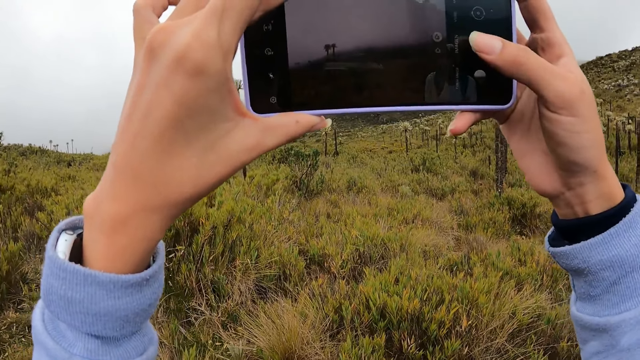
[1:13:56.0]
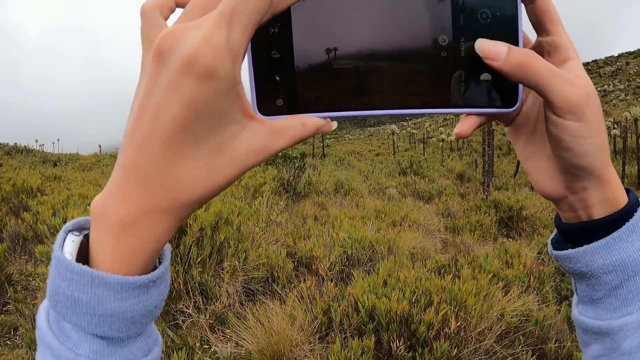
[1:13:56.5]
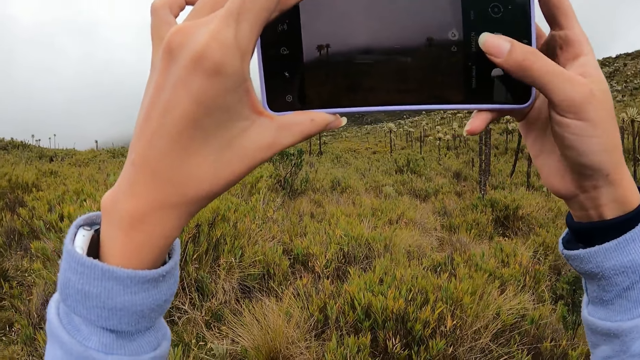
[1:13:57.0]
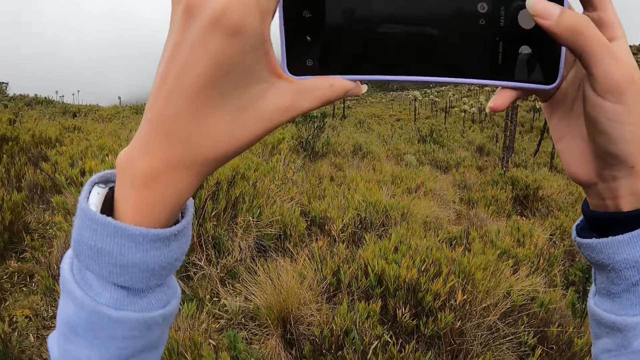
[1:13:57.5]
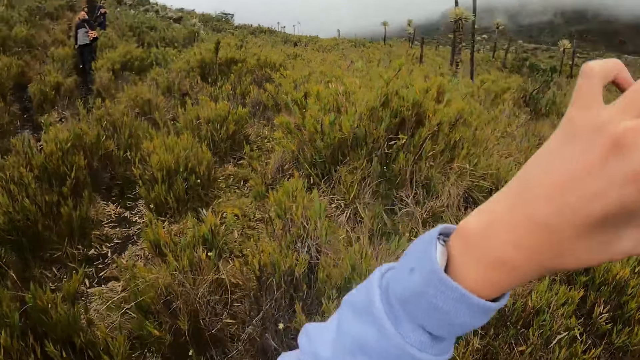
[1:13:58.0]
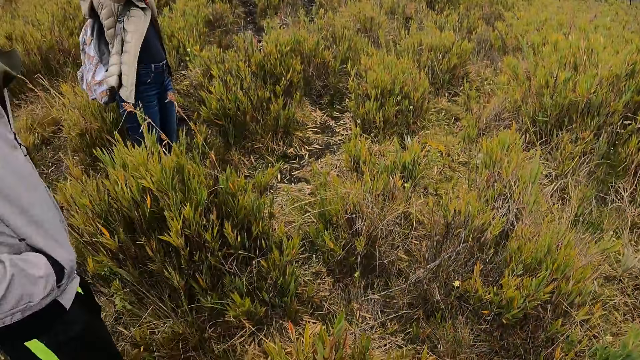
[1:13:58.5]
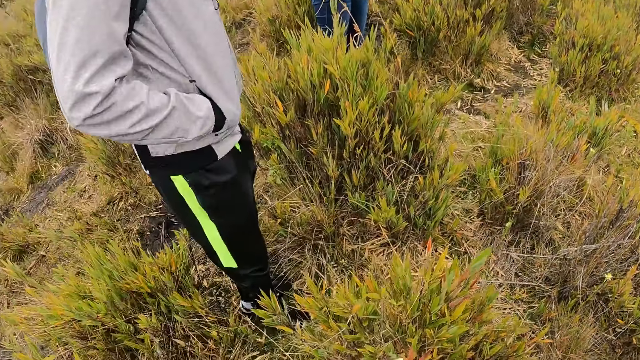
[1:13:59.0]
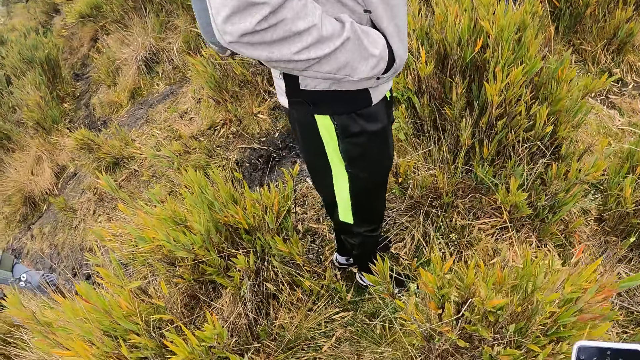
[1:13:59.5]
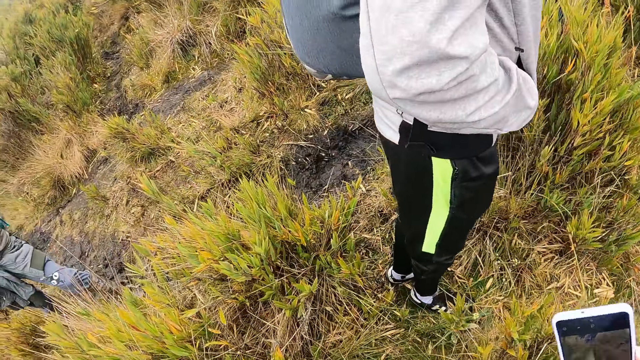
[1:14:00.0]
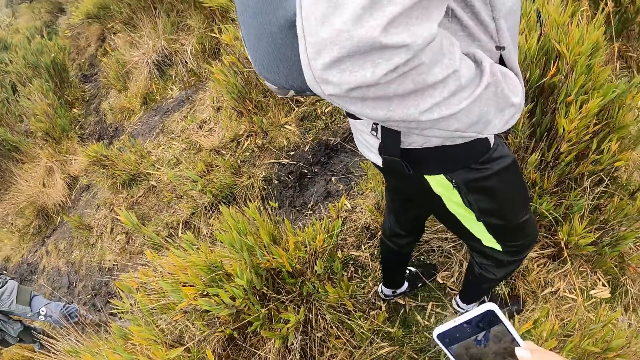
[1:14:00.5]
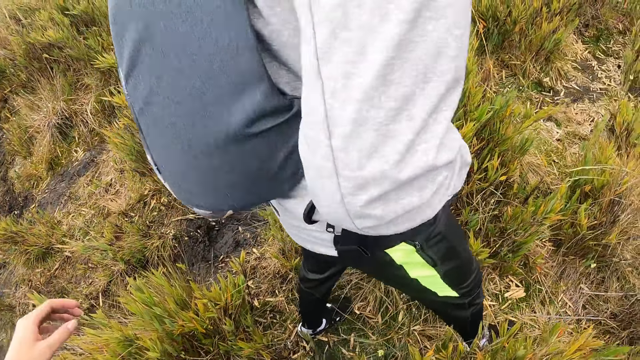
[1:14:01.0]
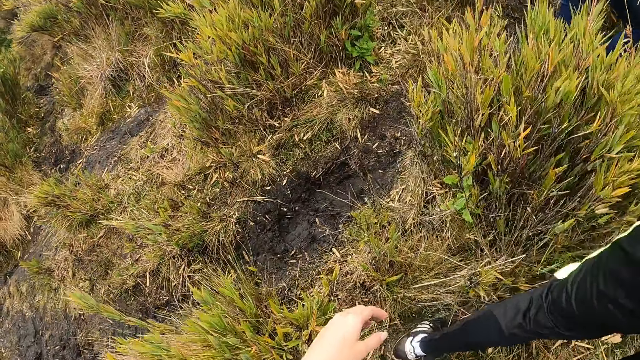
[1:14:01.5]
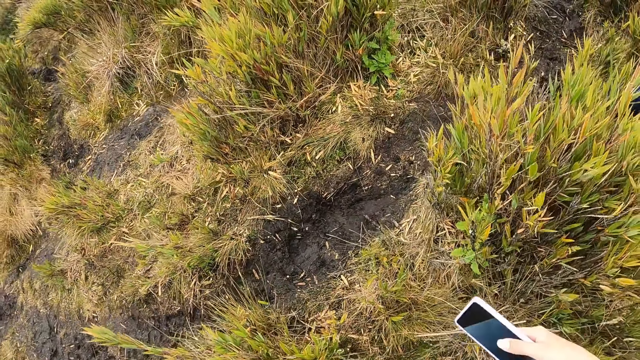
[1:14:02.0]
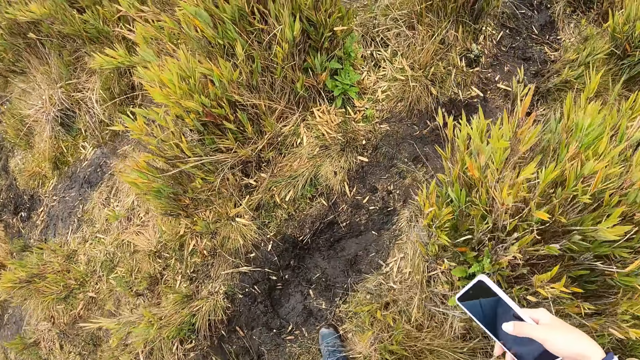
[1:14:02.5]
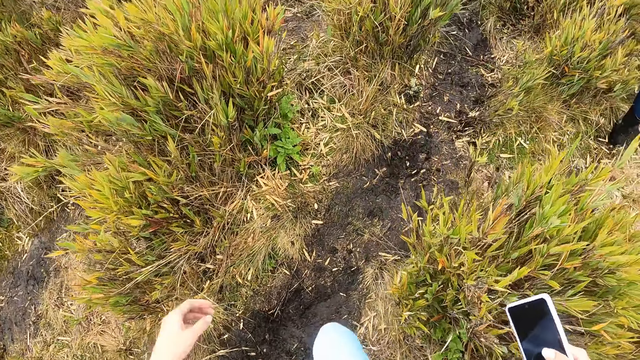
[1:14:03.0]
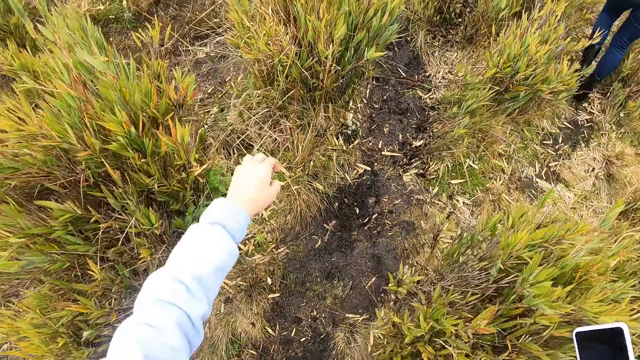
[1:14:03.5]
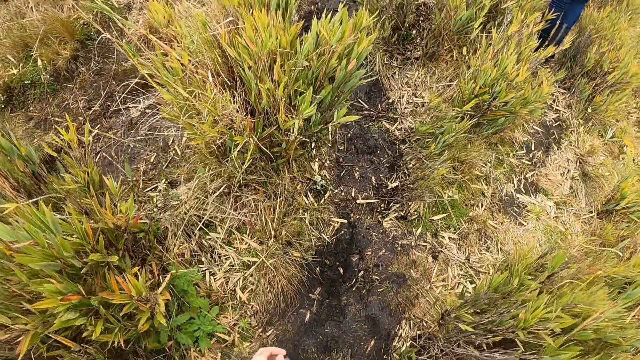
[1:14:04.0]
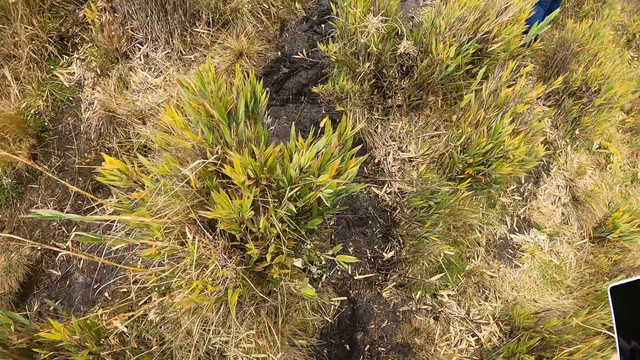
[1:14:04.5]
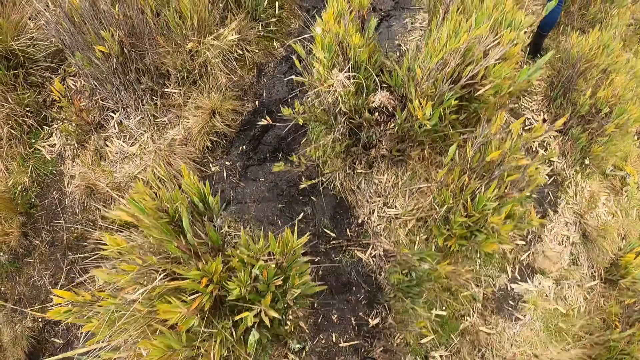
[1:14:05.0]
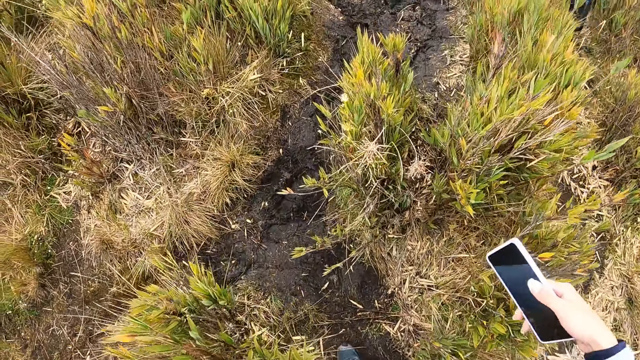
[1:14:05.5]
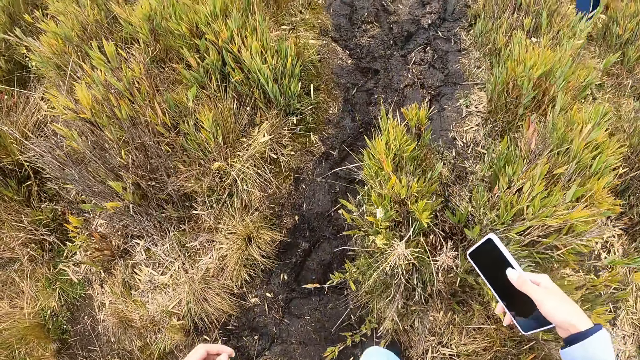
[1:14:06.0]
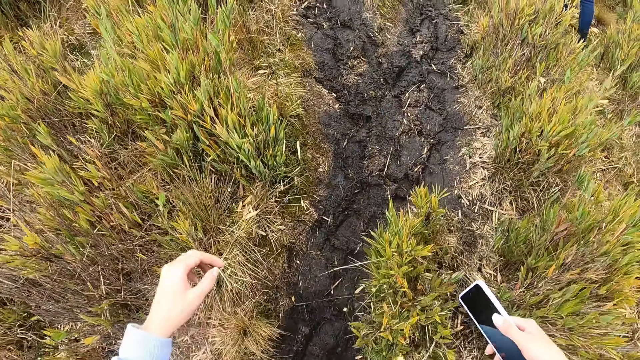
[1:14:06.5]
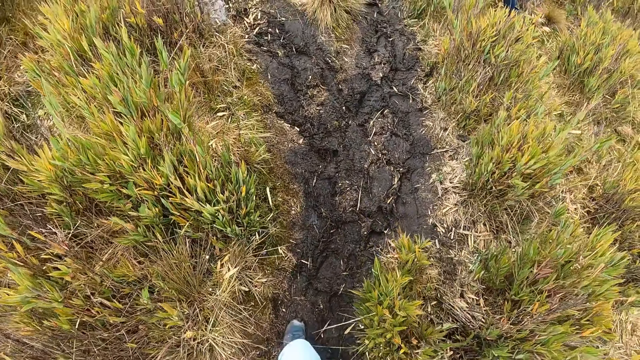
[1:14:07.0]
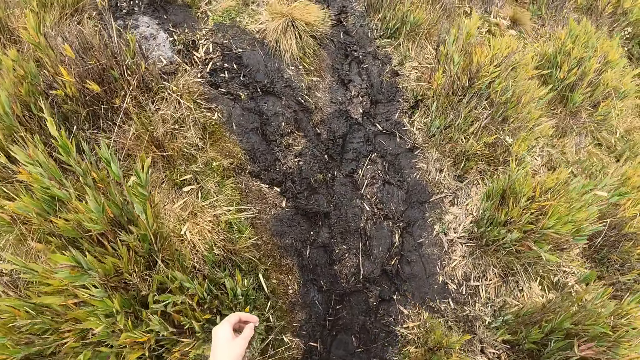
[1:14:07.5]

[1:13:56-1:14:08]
The camera wearer walks around. The woman walks on the trail. The camera wearer walks on the trail.

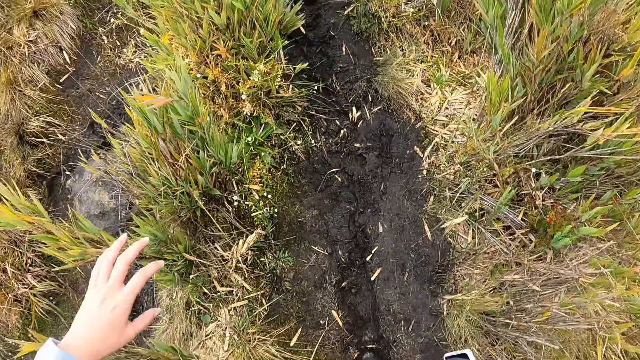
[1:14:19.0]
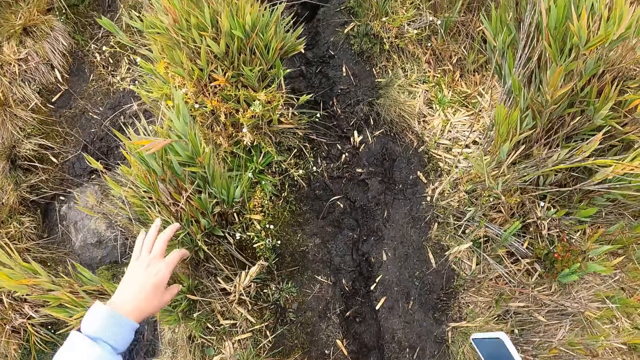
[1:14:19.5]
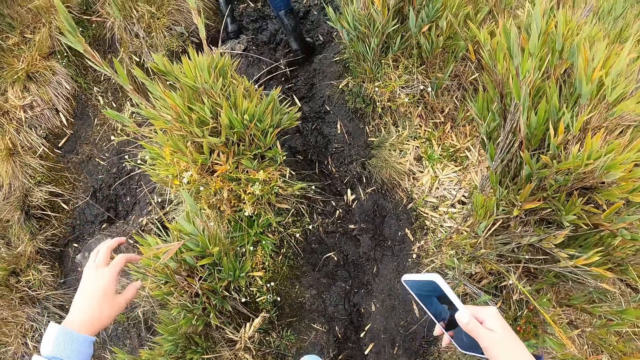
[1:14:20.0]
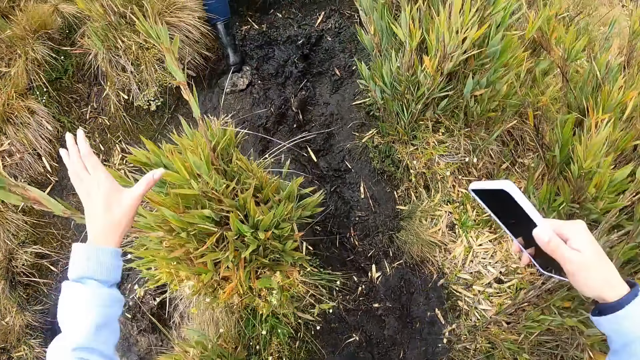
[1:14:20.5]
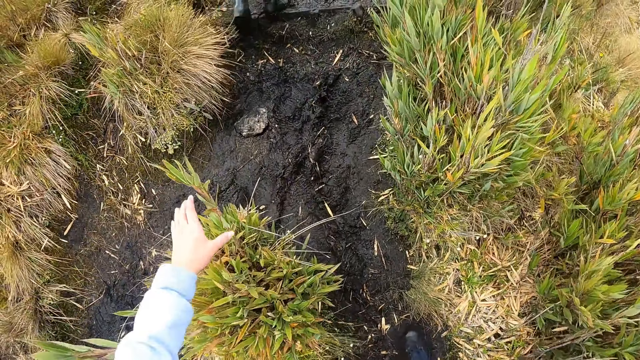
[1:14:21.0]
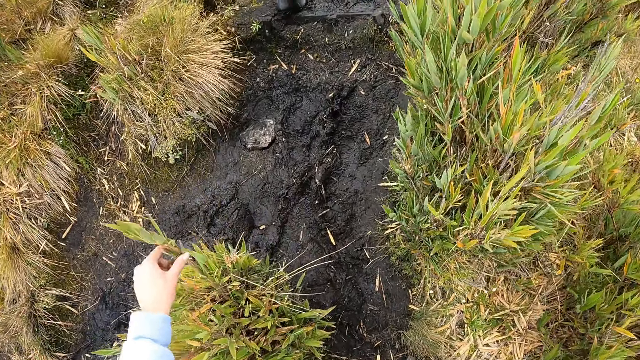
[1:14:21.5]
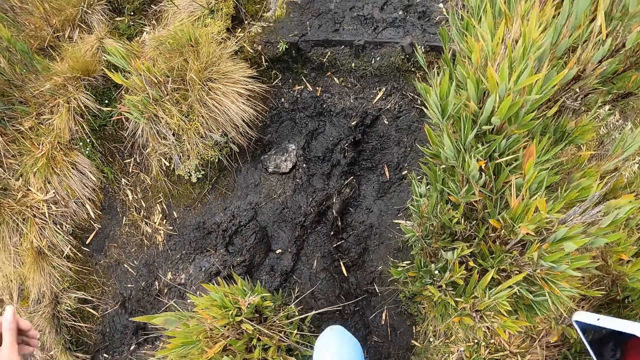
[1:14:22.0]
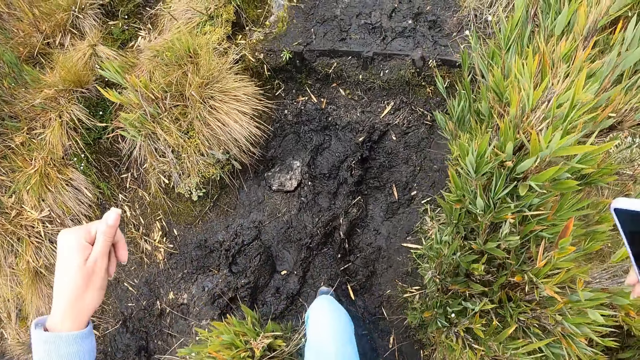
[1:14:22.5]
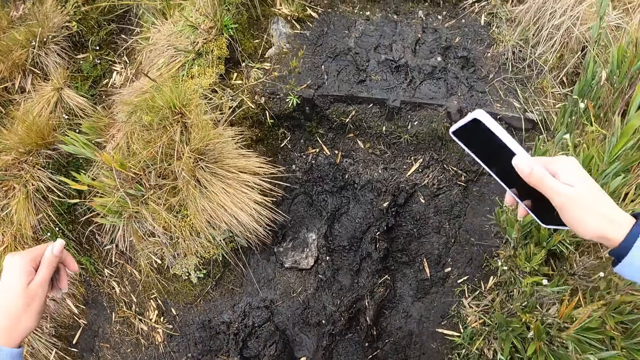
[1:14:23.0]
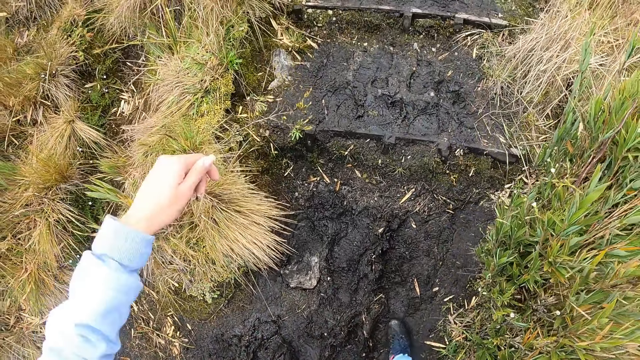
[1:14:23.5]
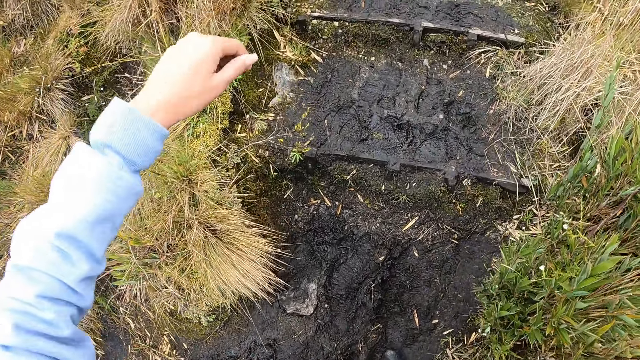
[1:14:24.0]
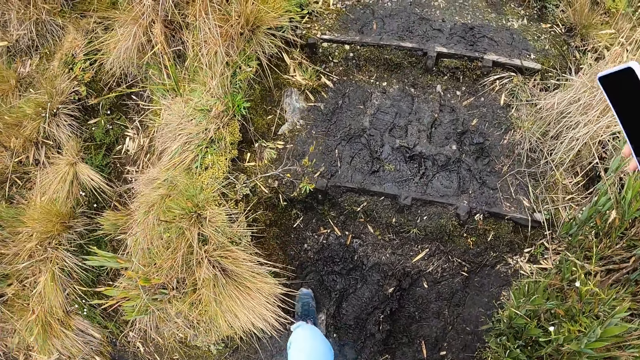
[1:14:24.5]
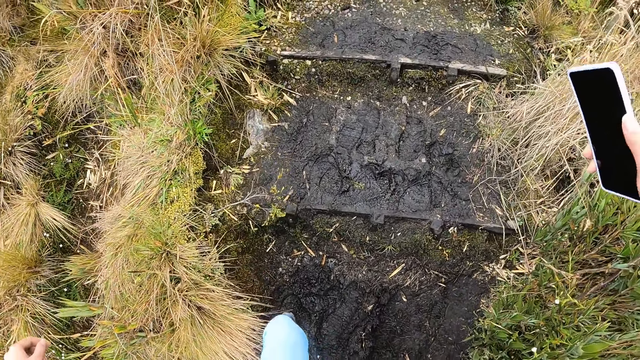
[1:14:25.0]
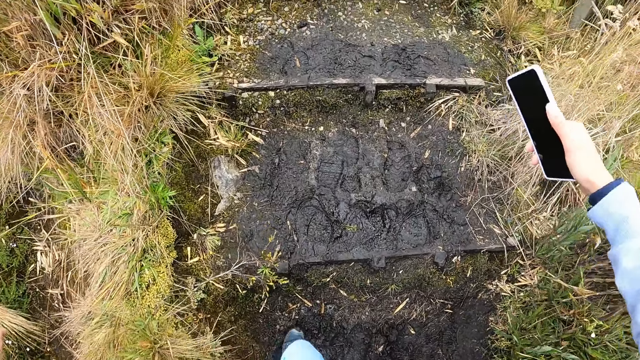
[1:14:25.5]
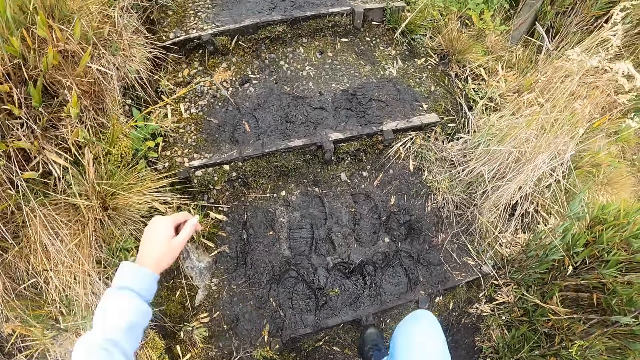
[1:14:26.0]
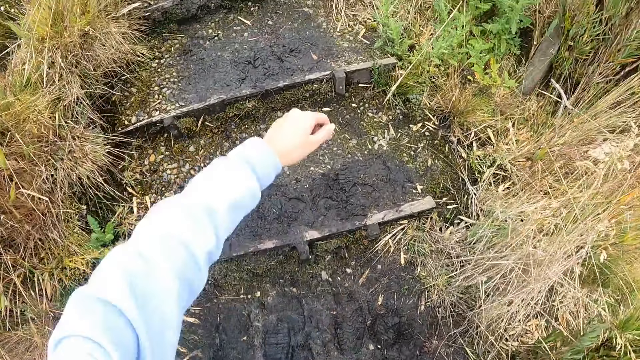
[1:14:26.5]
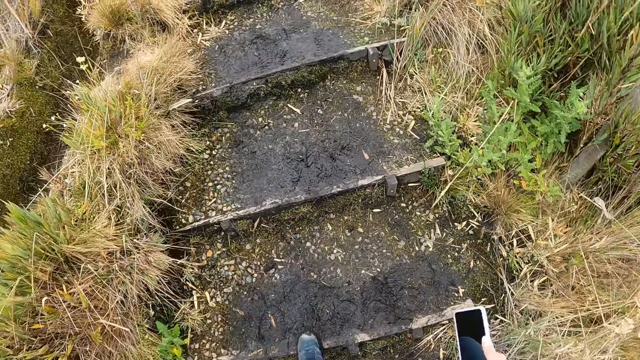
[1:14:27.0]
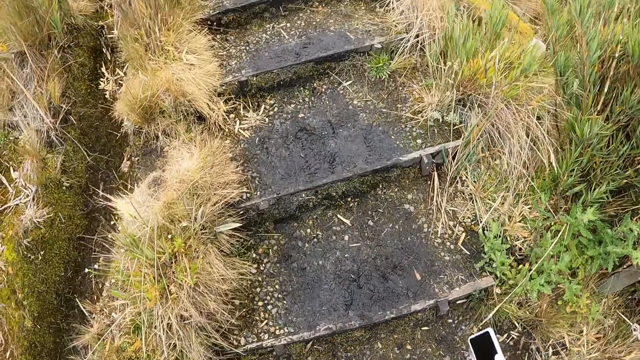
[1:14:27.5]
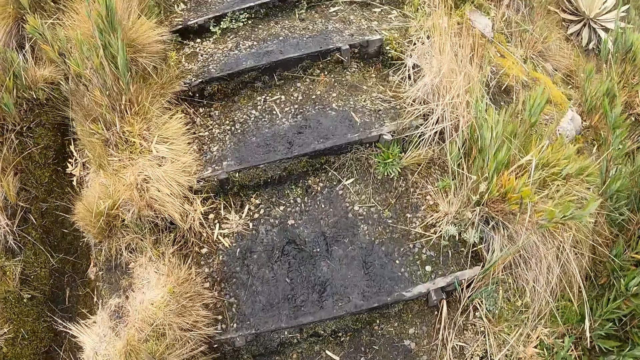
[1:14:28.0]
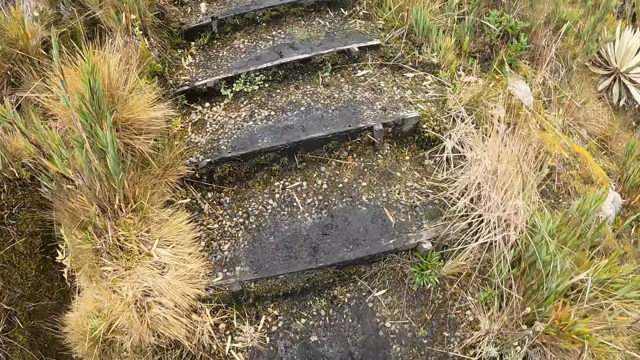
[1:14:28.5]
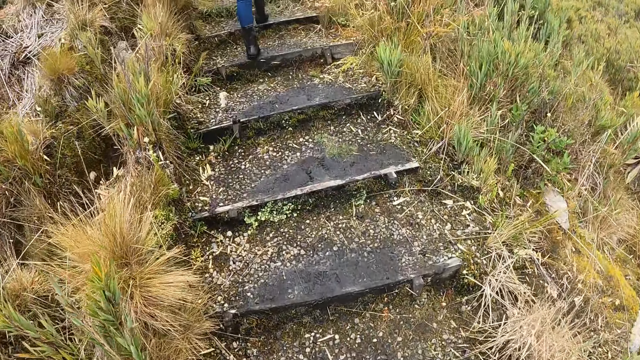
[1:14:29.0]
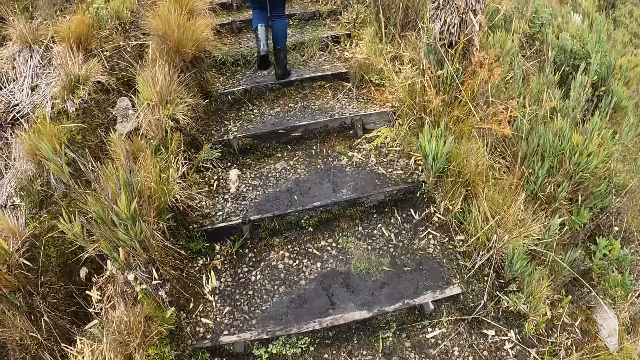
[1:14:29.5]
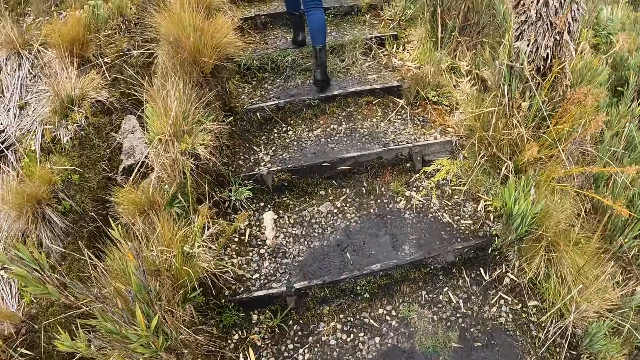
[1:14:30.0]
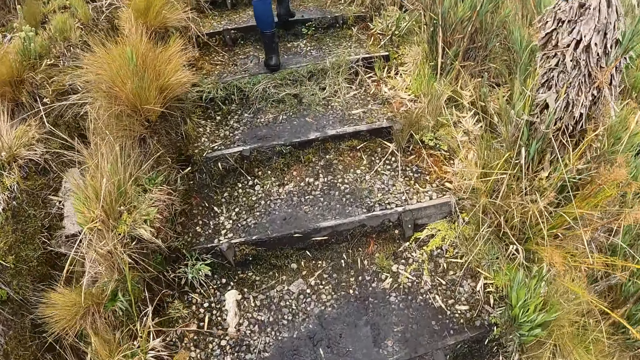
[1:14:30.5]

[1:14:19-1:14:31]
The camera wearer touches a plant on the ground with her left hand. She holds grass with her hand. She climbs up stairs on the trail. The woman climbs up stairs on the trail.
